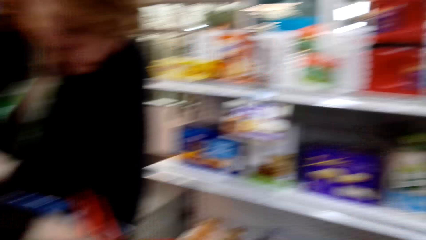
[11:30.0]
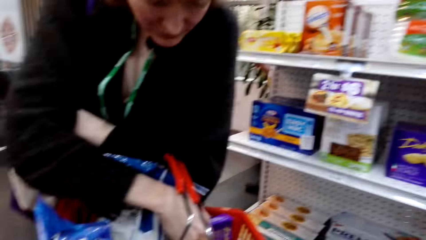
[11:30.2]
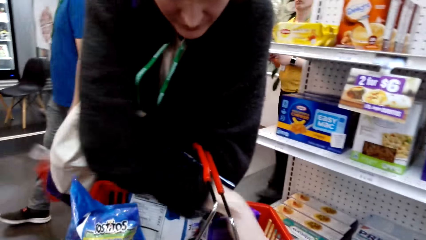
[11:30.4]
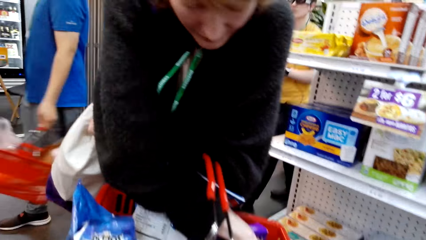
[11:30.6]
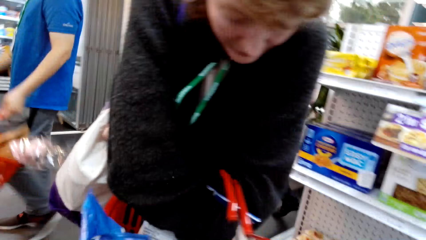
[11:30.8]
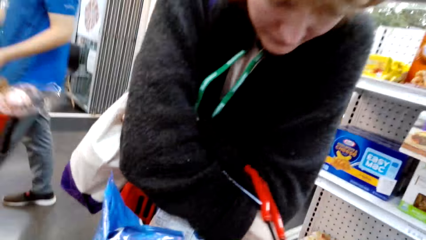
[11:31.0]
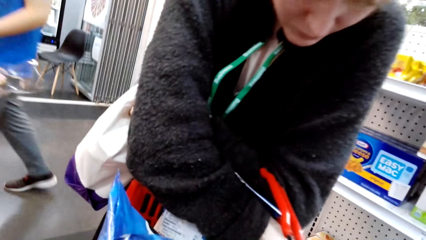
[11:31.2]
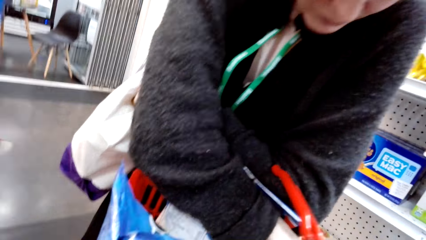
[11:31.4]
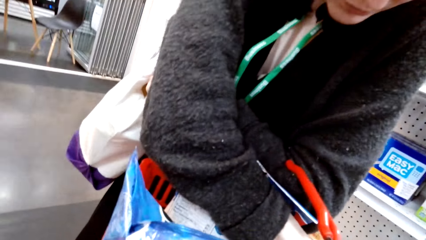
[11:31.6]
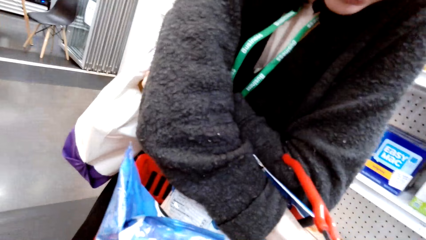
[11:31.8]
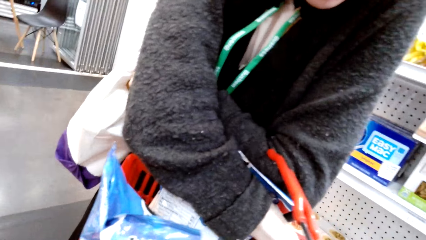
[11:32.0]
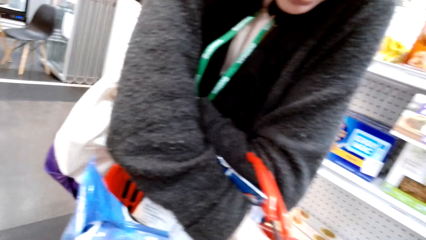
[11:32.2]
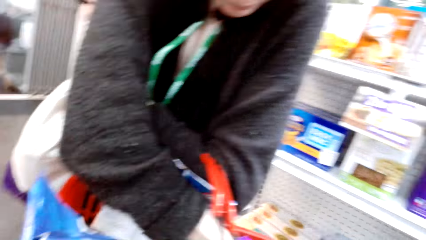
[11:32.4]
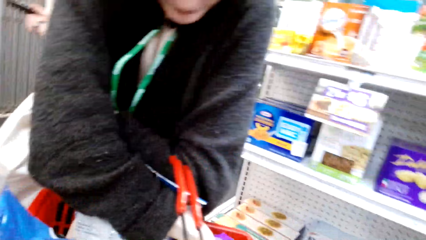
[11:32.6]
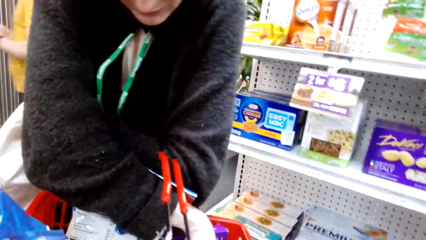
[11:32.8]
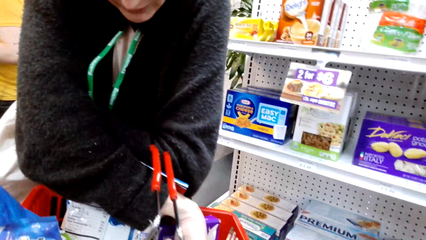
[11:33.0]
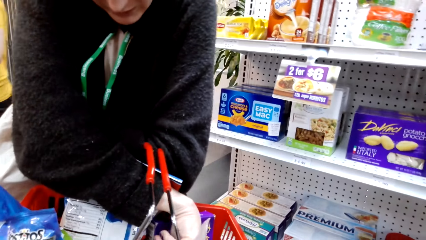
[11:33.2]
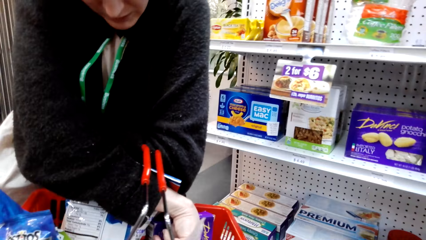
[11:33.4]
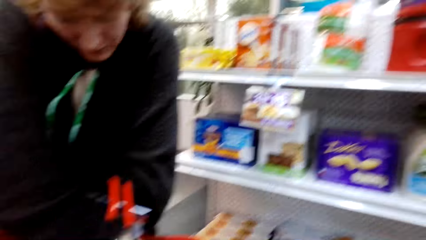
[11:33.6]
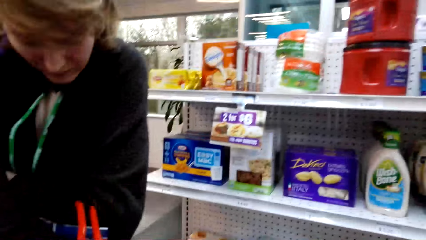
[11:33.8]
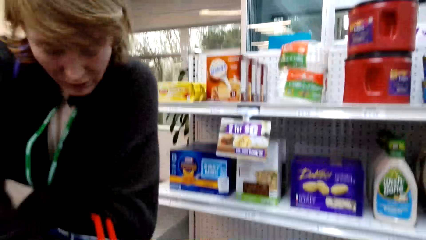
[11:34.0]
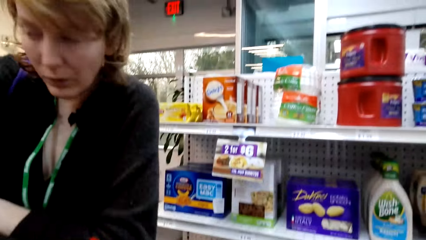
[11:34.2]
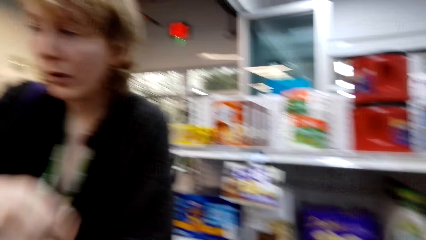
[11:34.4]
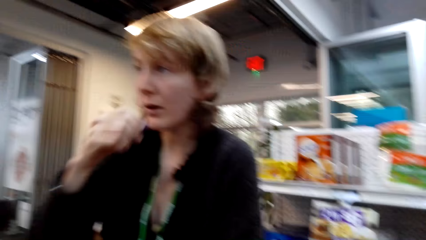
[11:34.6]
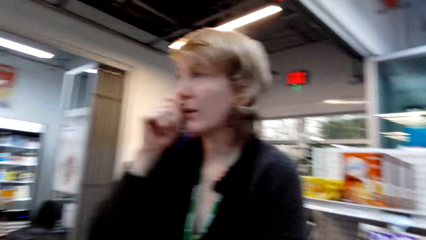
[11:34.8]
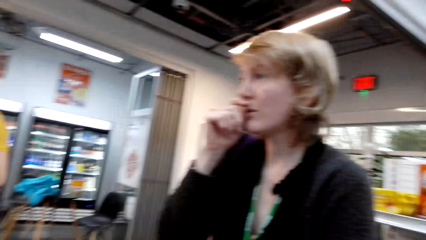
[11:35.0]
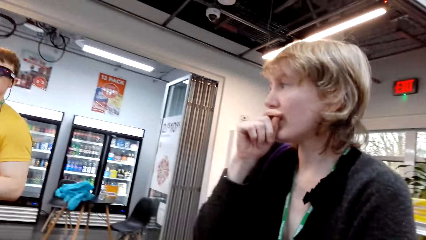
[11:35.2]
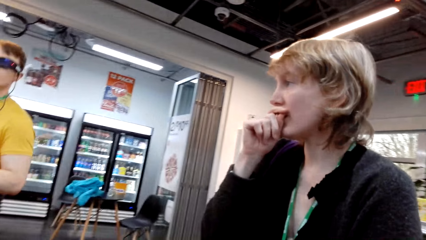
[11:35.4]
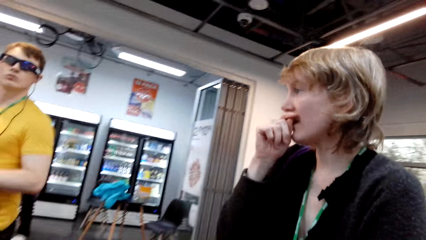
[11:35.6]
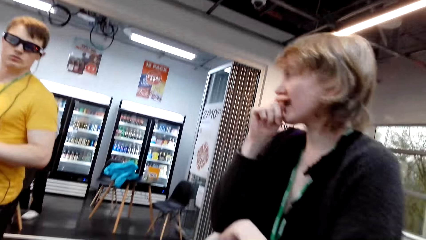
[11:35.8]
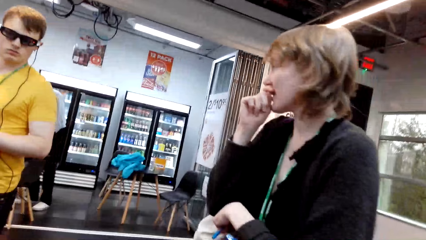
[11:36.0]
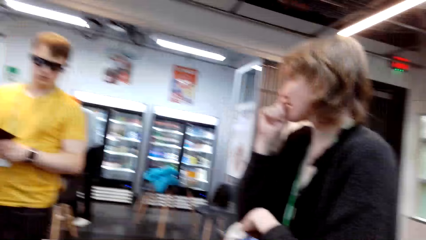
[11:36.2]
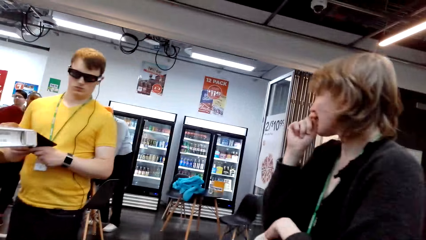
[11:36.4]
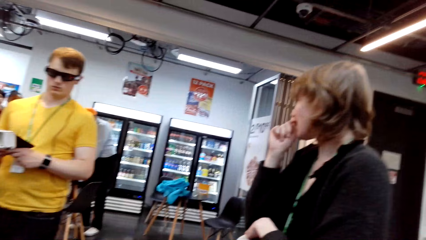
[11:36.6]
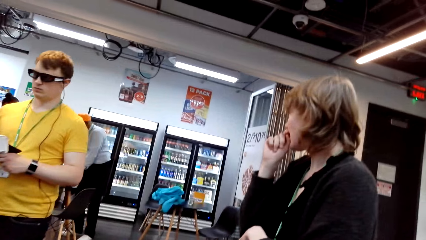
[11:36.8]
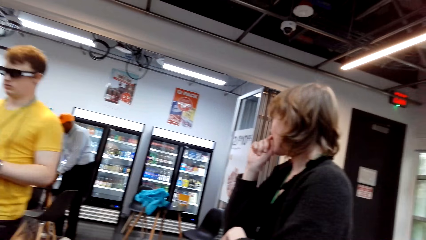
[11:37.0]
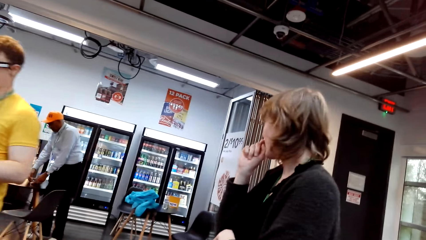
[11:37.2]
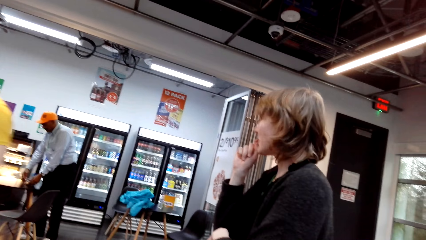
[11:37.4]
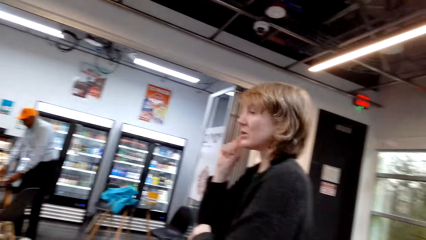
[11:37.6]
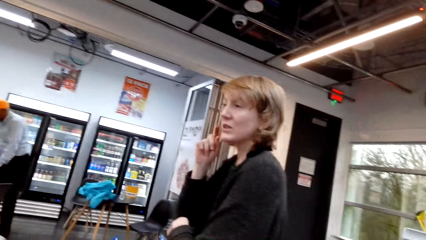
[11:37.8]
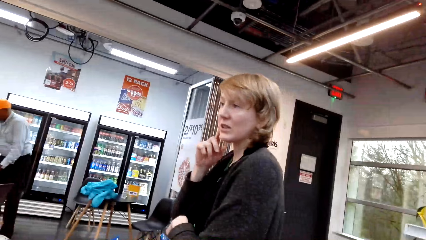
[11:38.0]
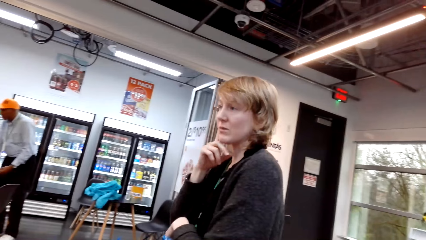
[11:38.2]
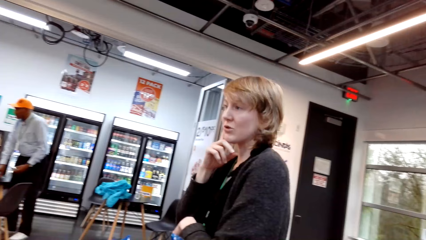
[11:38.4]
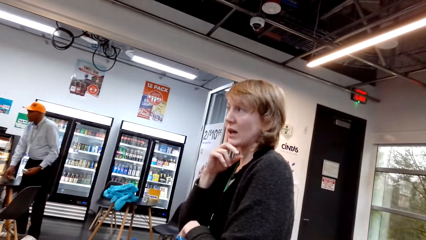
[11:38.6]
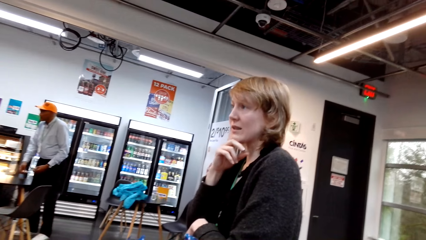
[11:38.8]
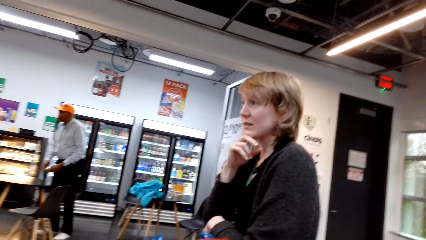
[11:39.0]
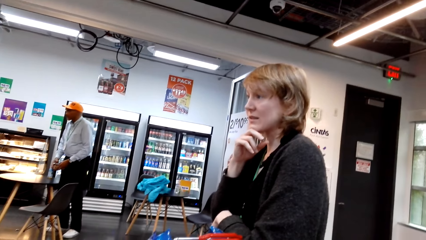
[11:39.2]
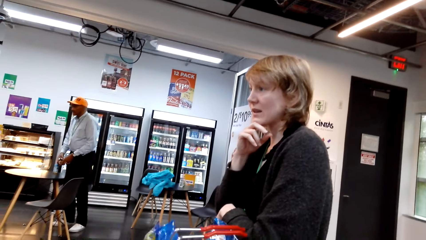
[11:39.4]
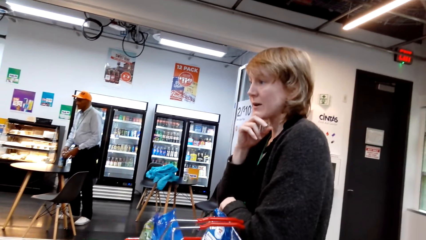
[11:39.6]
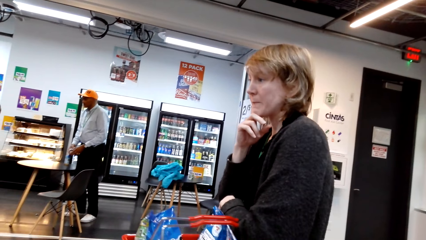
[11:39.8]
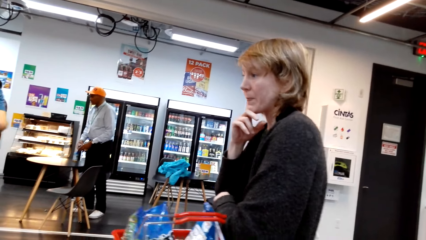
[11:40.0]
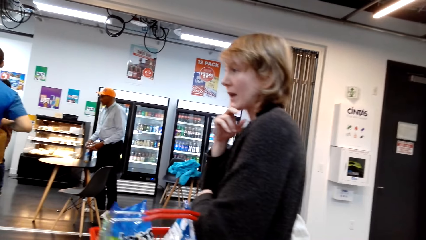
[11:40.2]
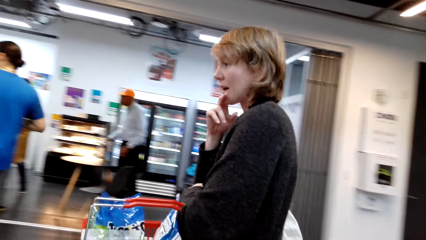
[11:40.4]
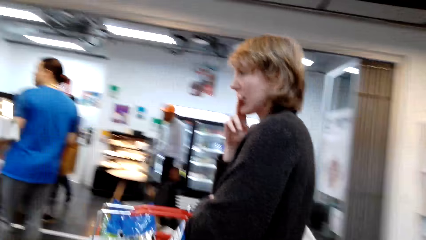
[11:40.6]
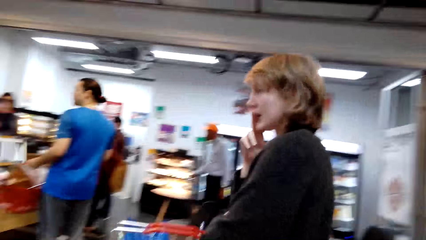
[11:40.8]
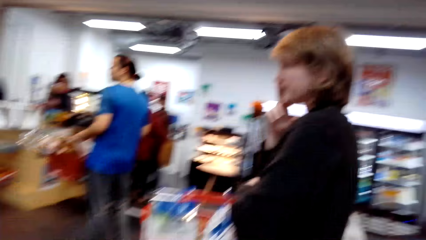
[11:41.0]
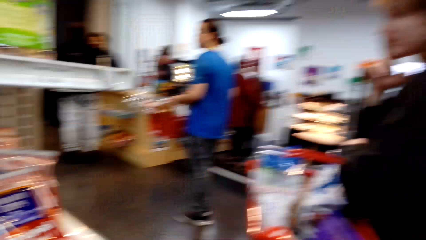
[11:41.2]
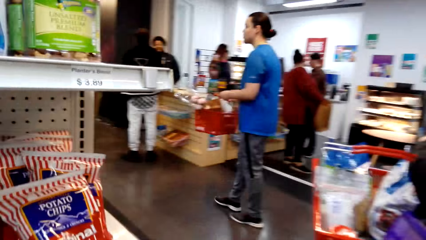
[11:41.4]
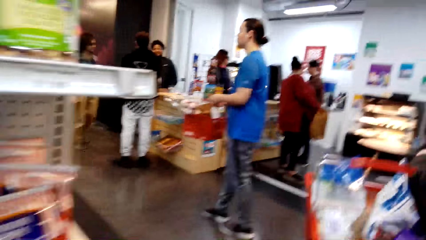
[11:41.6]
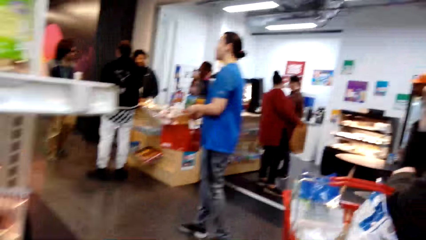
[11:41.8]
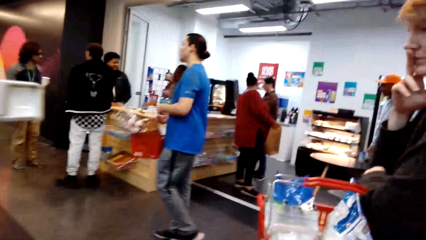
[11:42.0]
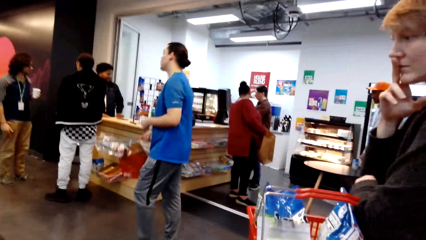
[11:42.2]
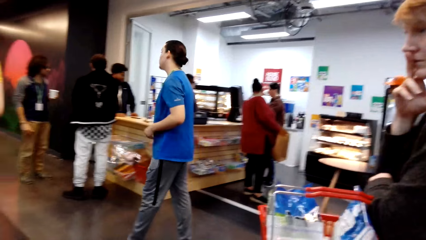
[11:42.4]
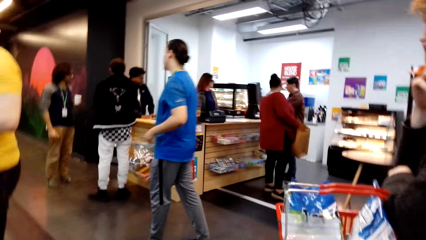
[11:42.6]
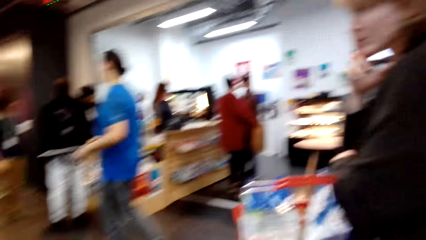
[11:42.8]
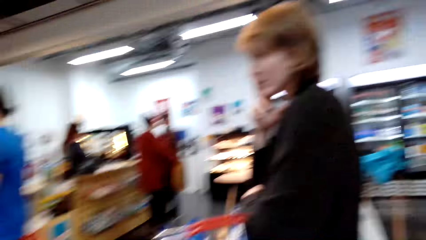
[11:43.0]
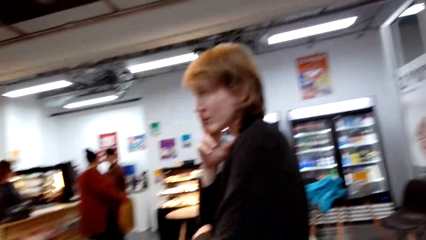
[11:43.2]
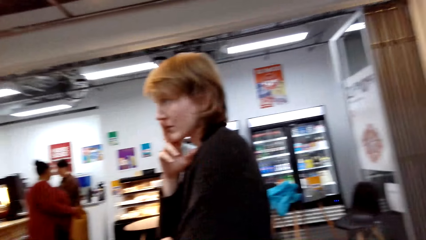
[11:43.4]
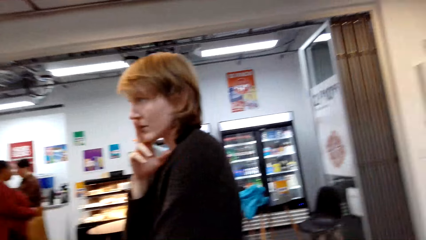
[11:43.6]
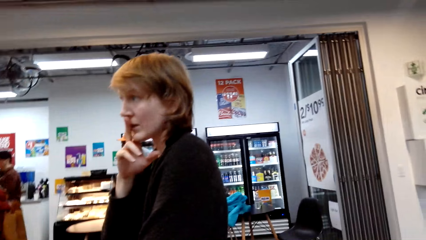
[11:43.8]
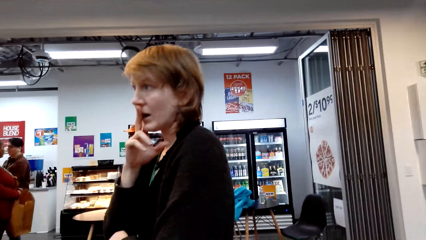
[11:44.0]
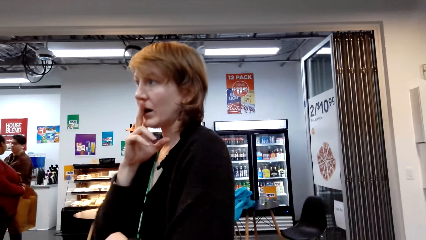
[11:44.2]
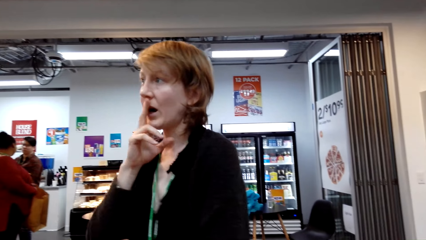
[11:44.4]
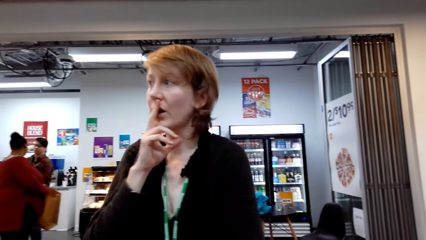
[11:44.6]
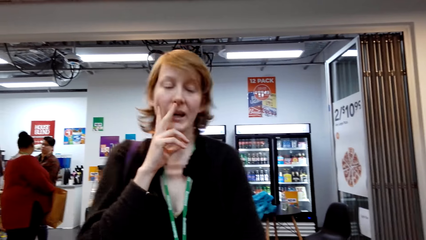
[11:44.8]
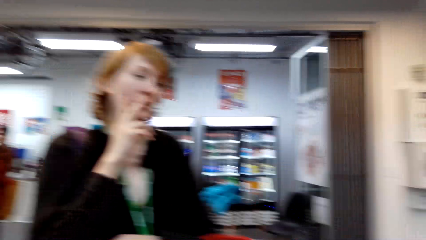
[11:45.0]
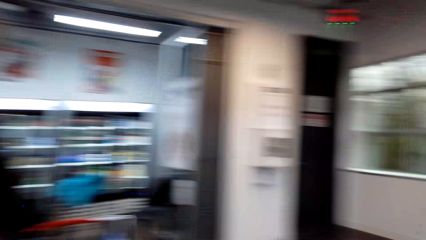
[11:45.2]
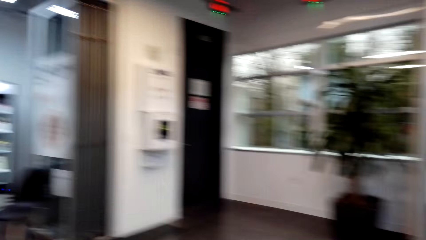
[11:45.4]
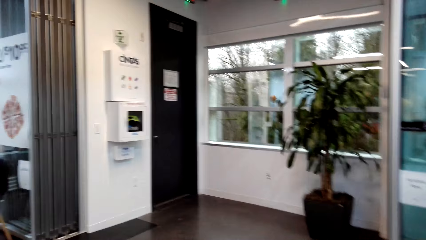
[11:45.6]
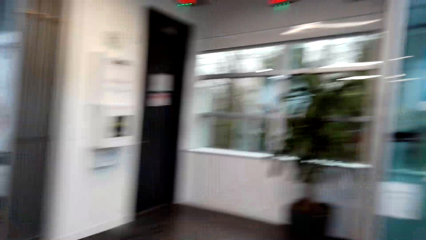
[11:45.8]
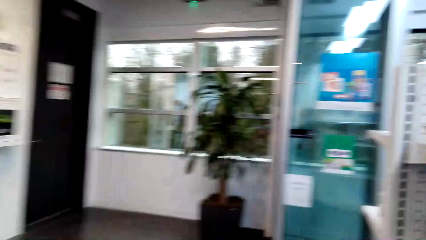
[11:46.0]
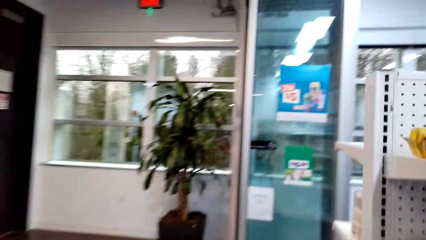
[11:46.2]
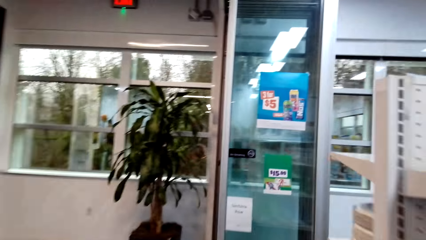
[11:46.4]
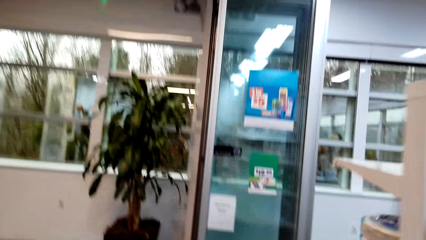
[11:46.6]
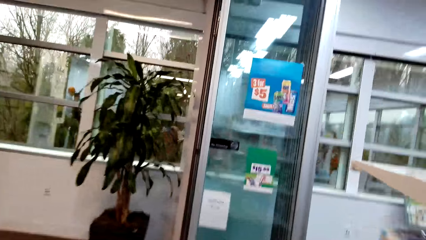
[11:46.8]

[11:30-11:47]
A person sorts the basket. A woman touches the face. The camera wearer interacts with the person. A man walks around.
